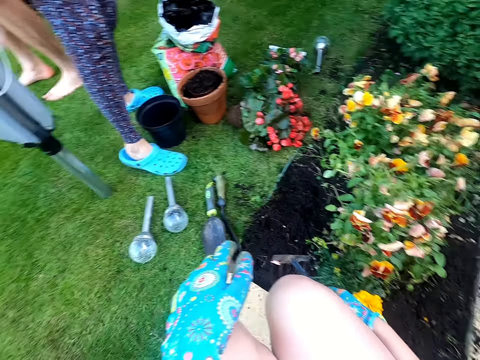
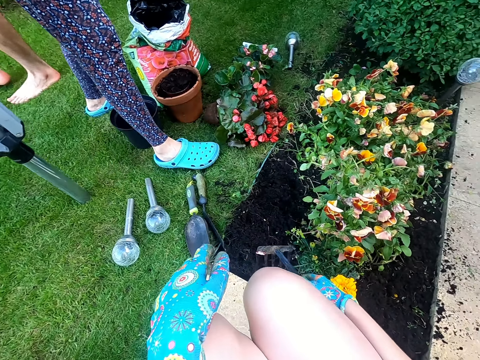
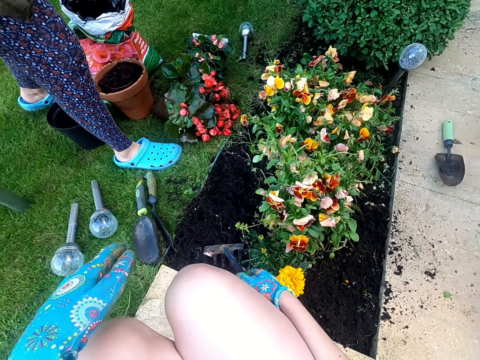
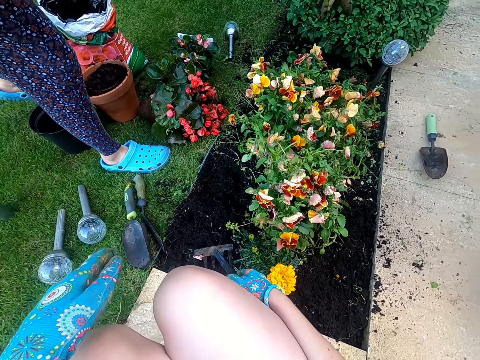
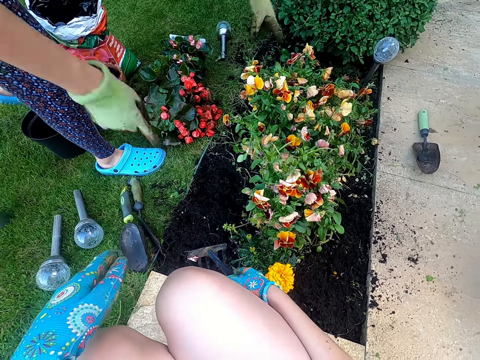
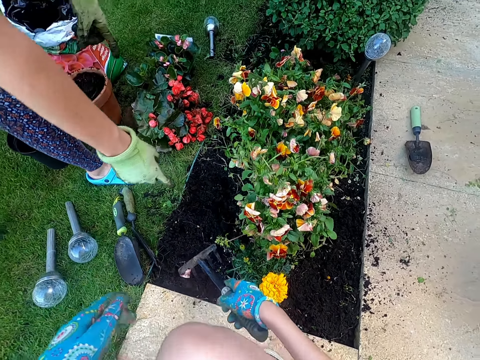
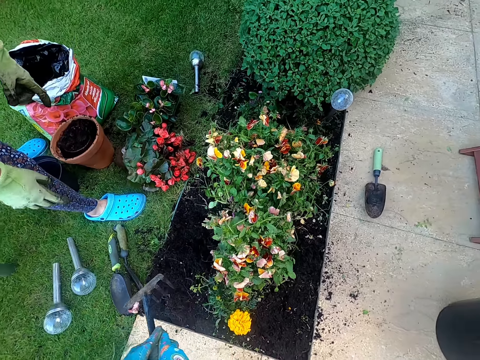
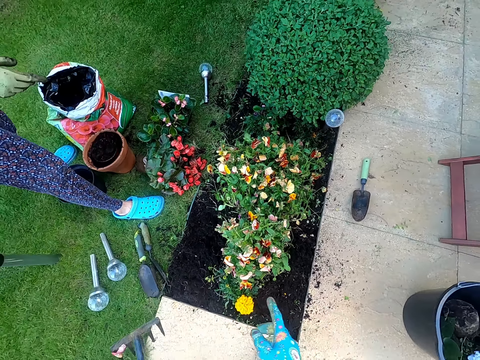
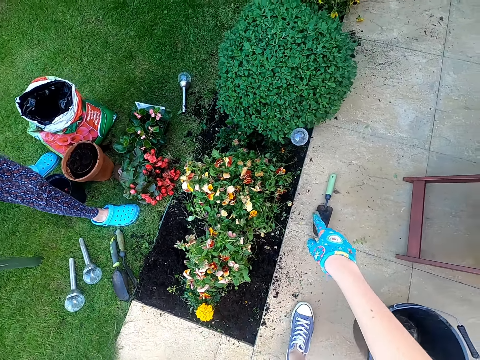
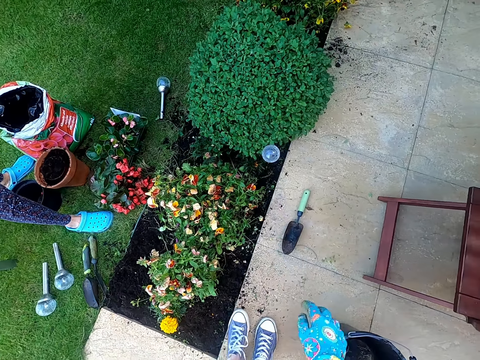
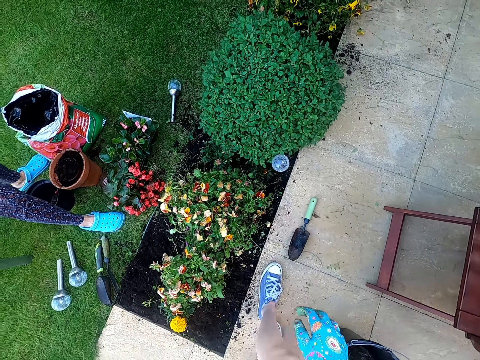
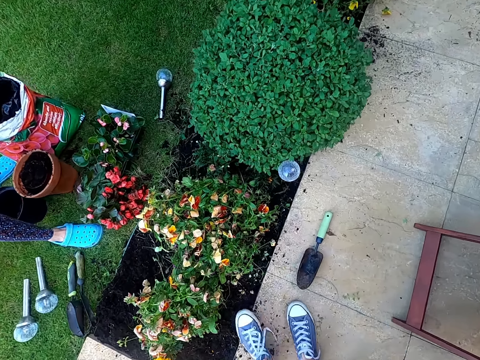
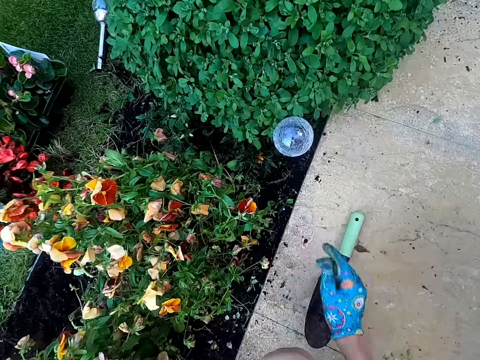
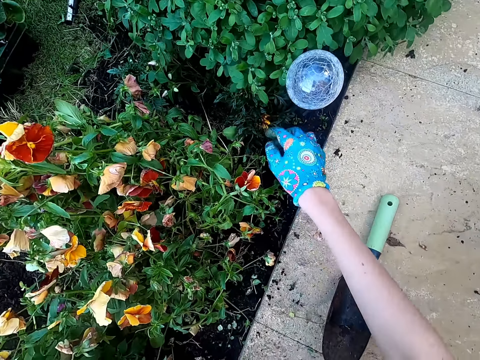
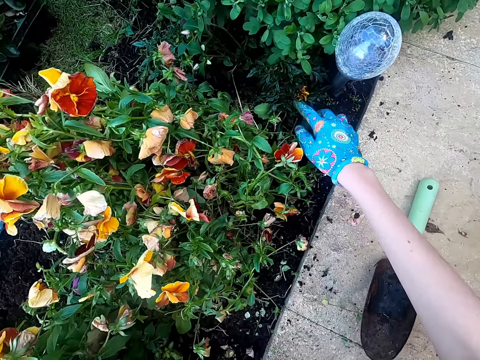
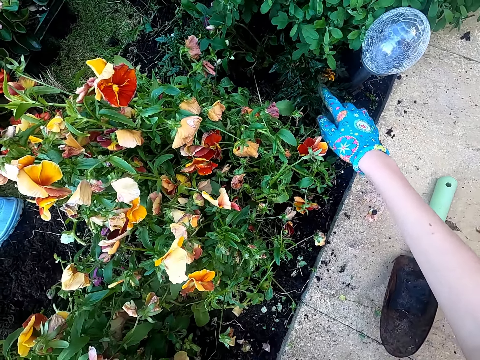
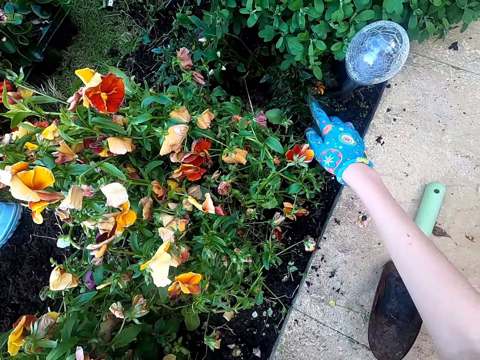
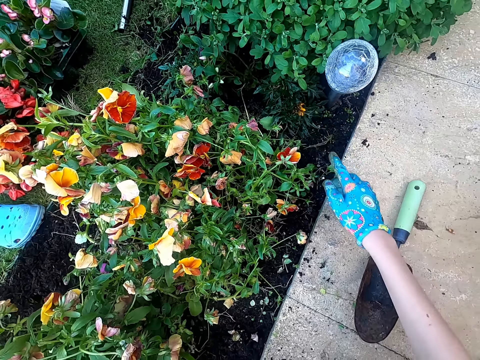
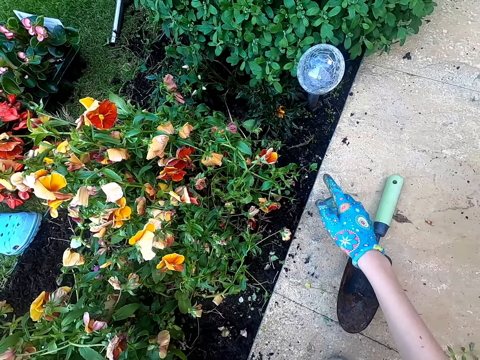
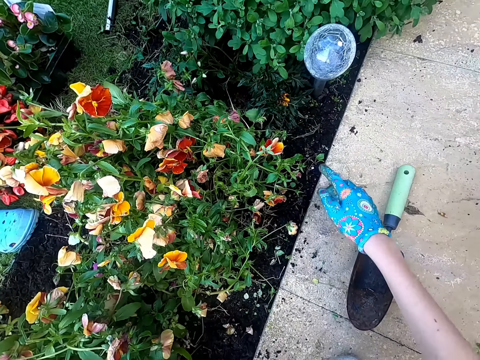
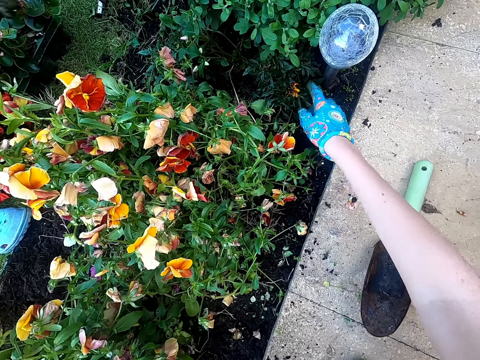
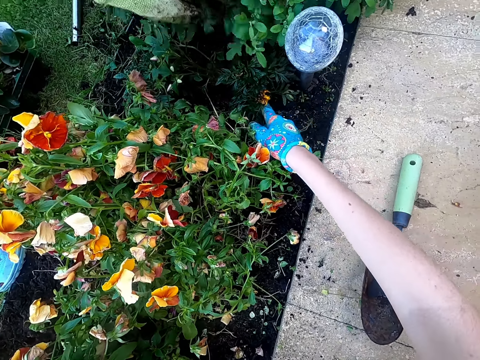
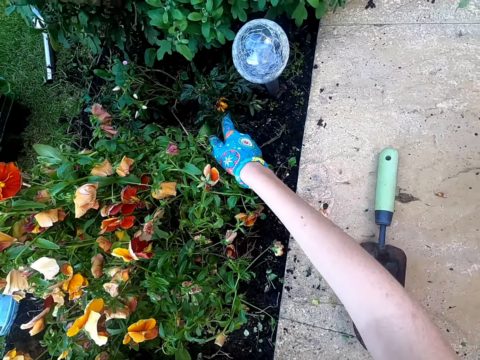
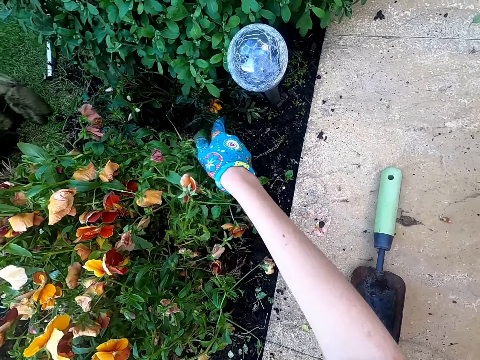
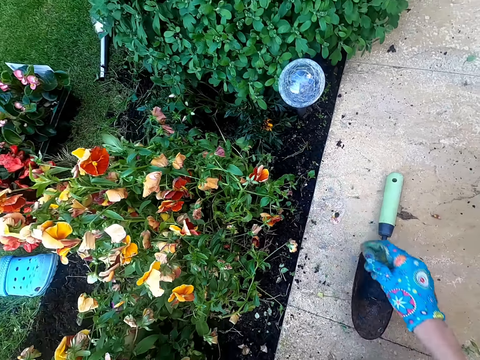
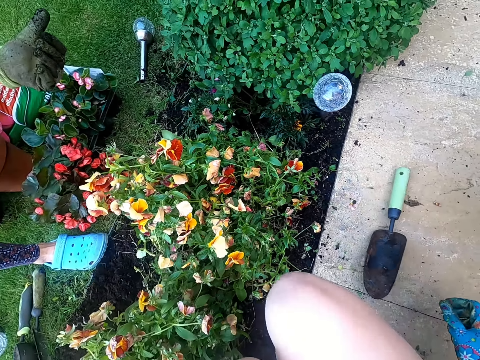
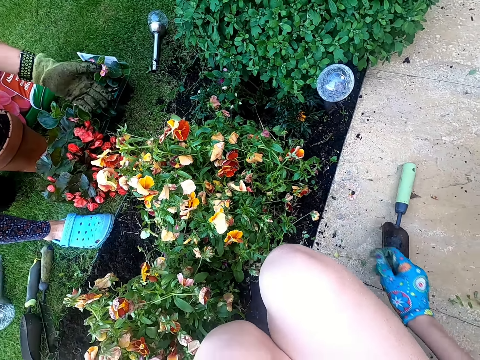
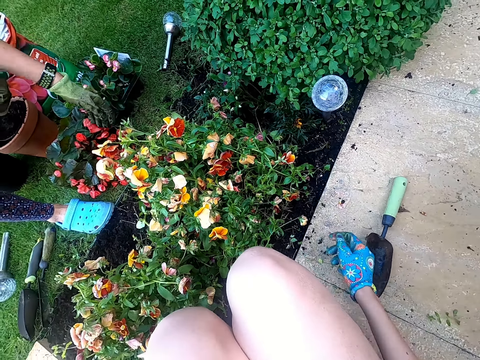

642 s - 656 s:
A person points at the soil. The camera wearer stands up. They point at the ground. They walk around and check a plant on the ground. The person touches the plant on the ground.

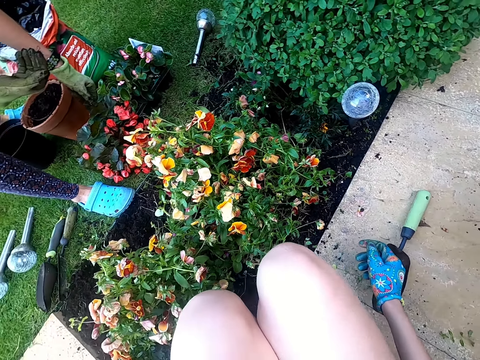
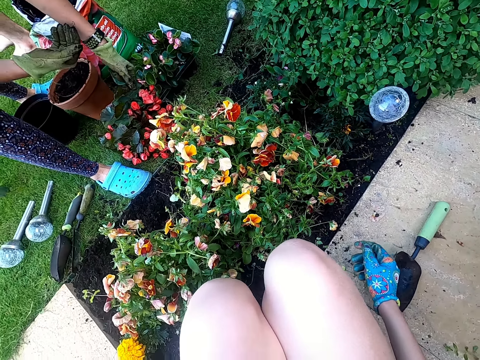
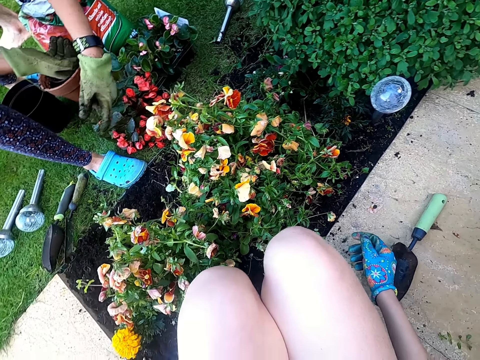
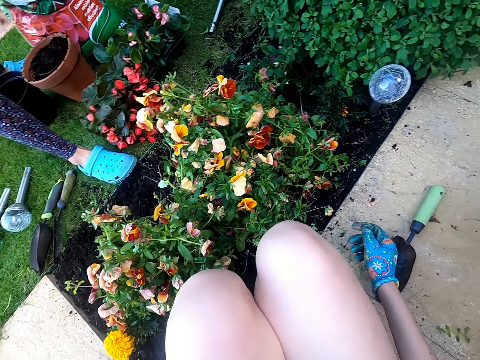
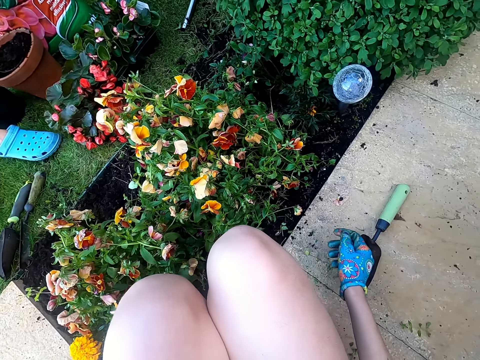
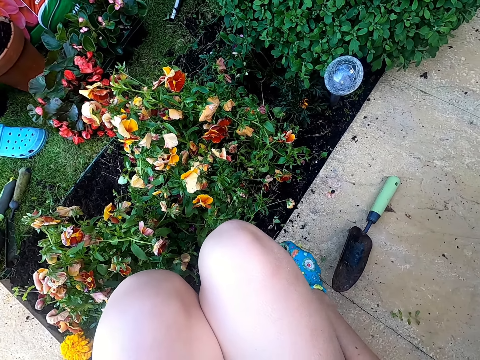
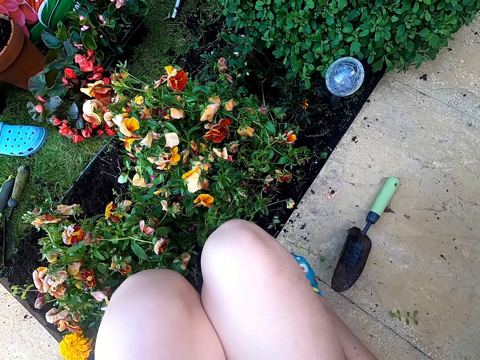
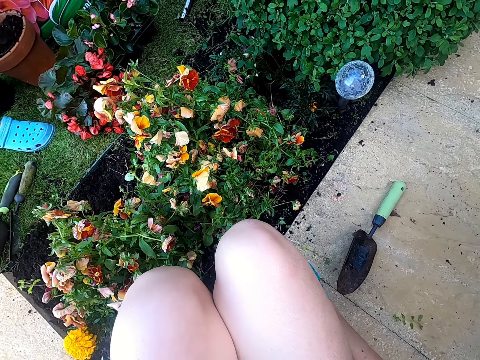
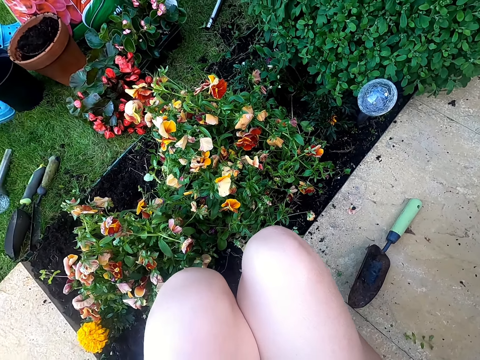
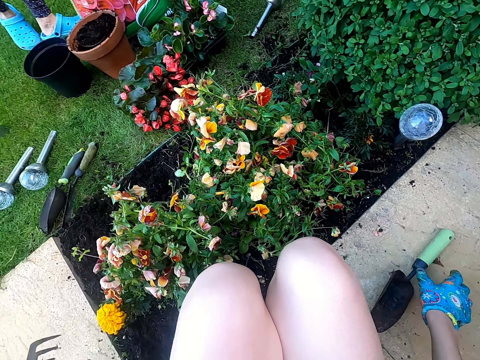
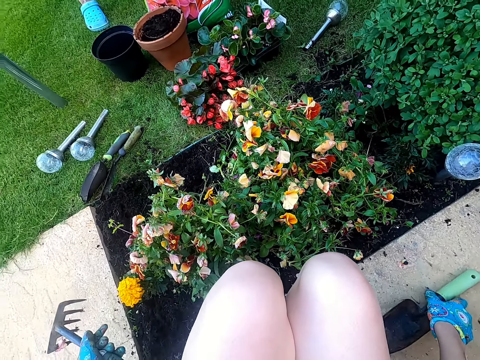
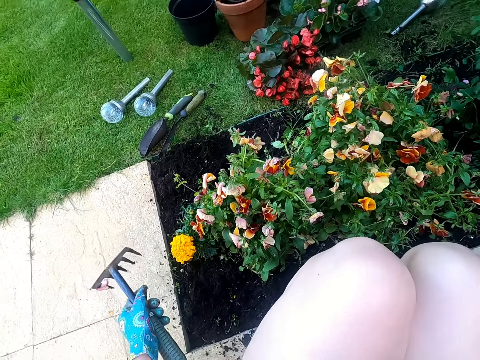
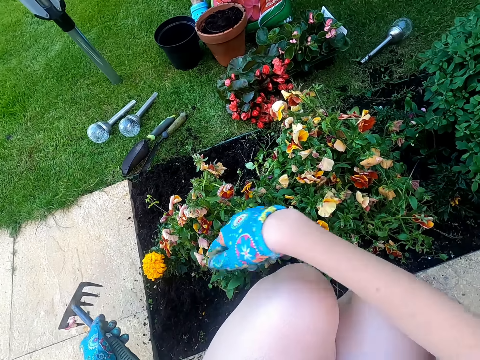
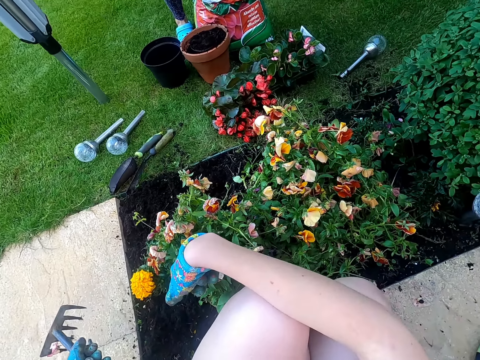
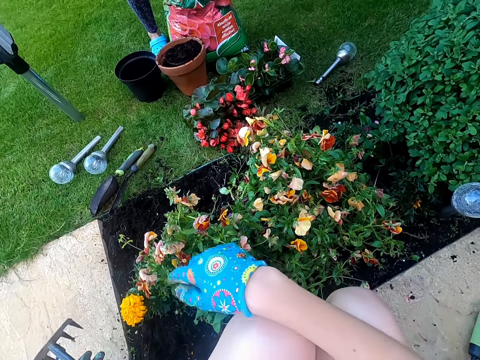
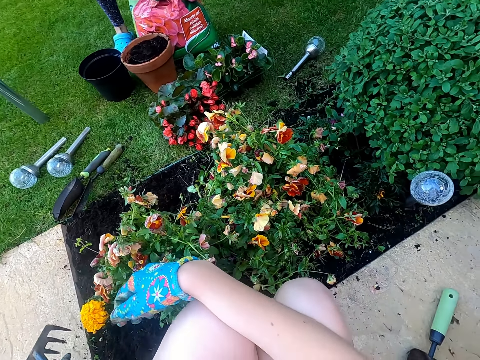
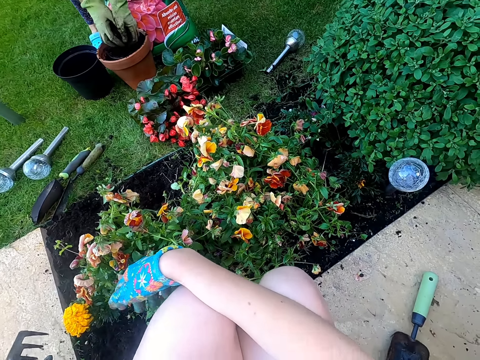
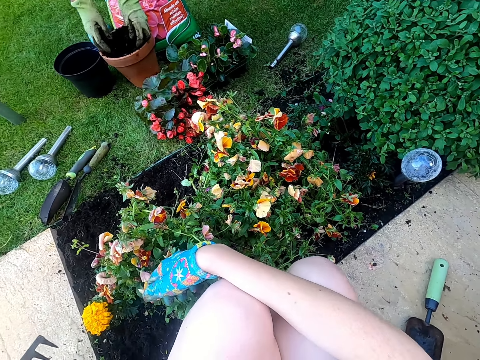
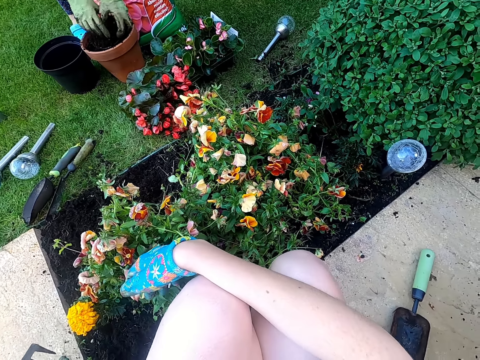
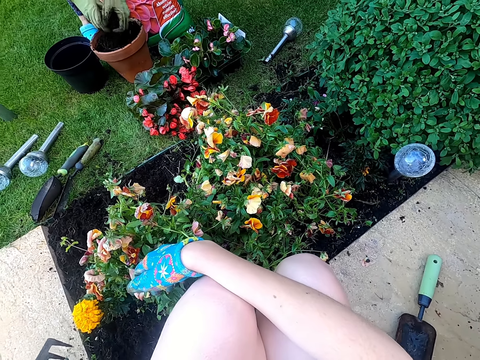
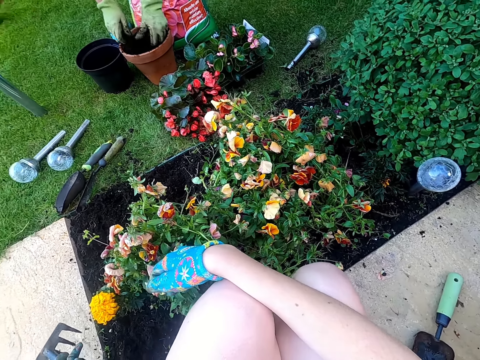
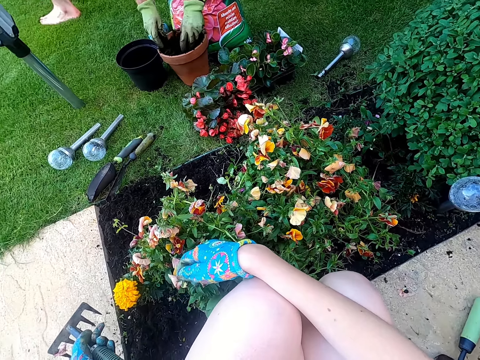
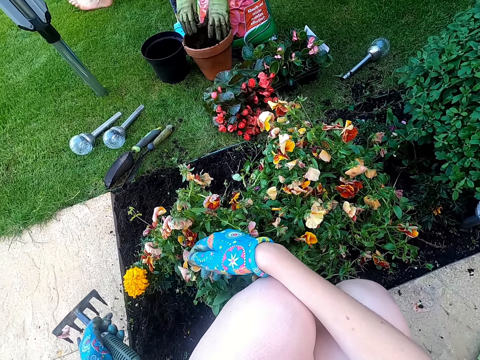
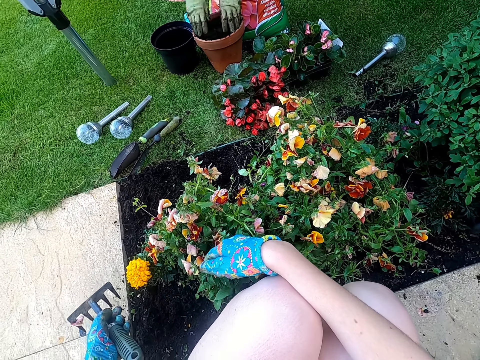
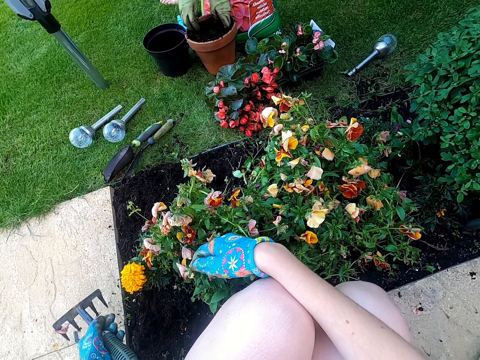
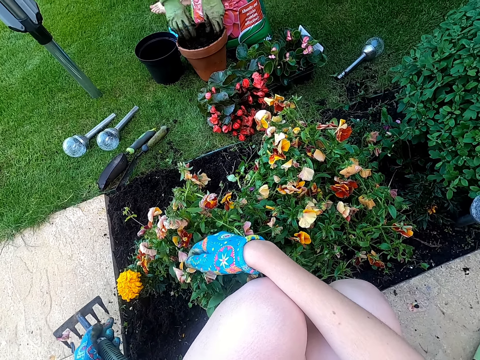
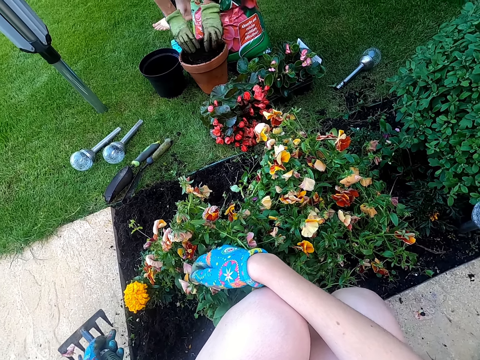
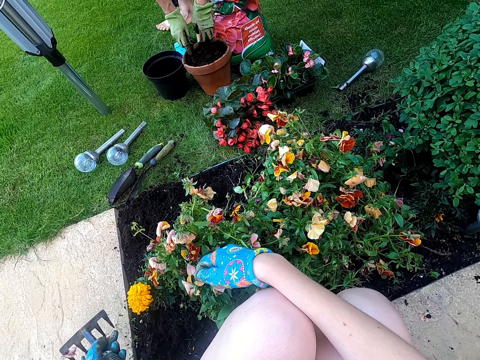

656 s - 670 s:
A person steps backwards. The camera wearer touches the trowel. They move the trowel on the pavement. The person picks topping soil from the sack. The person adds the topping soil to the seedling bucket.
